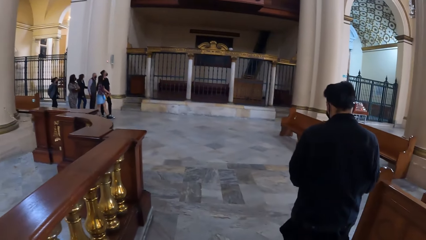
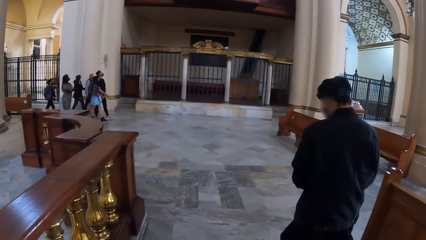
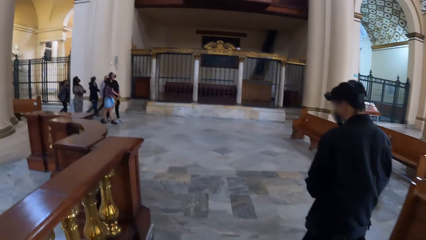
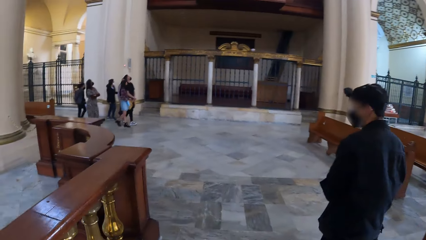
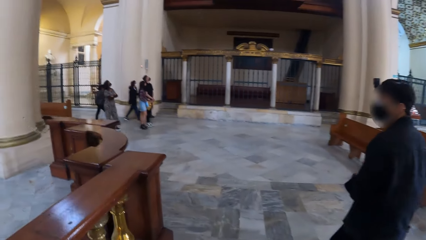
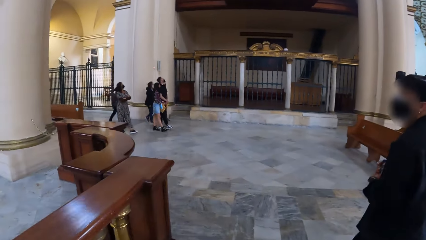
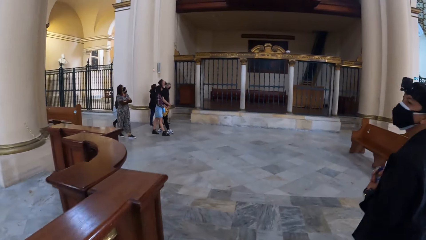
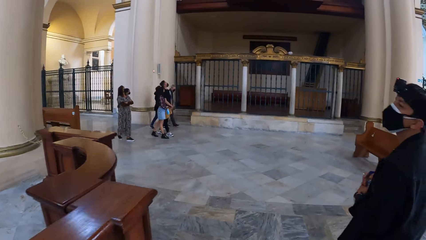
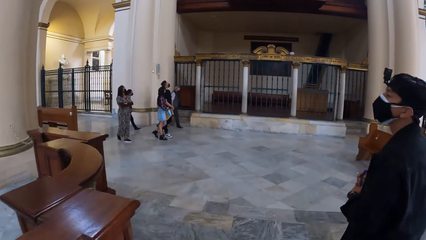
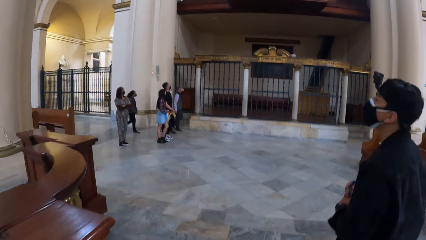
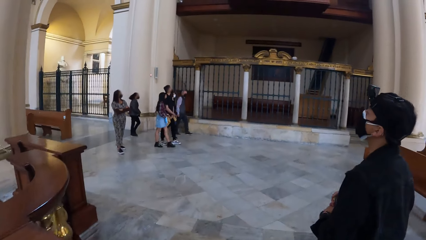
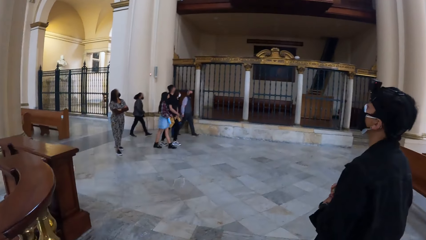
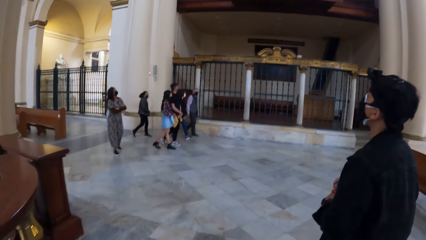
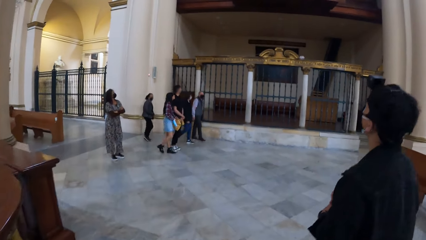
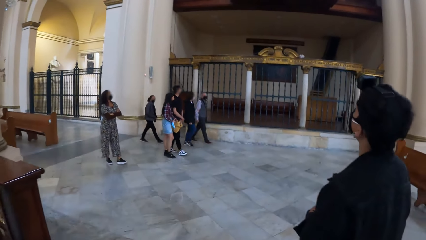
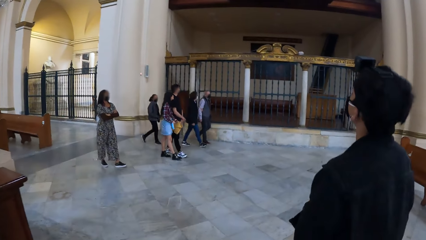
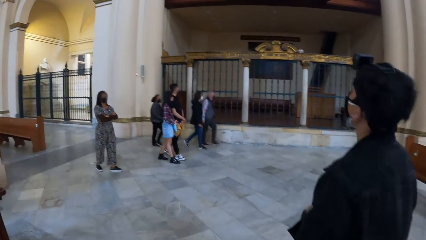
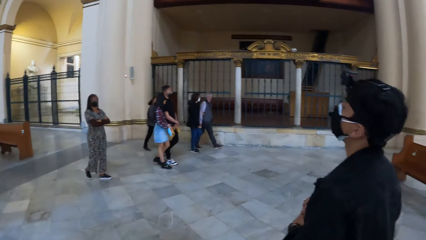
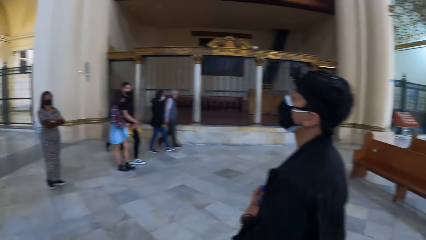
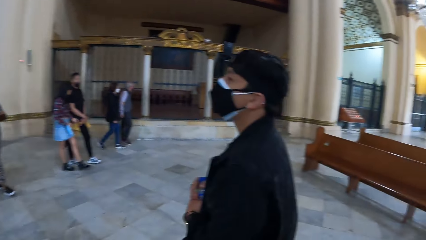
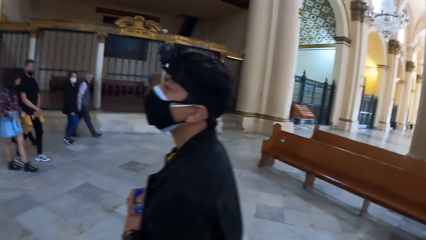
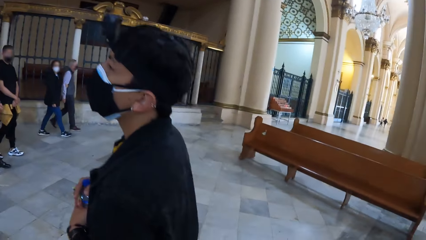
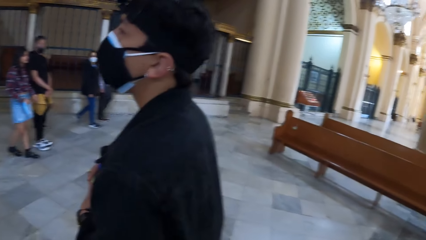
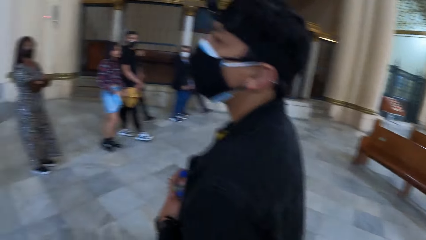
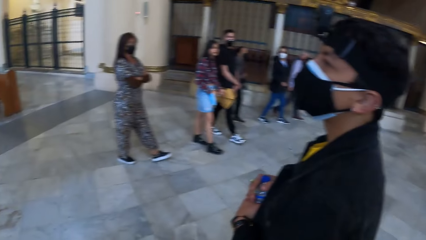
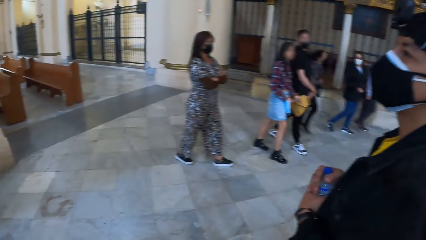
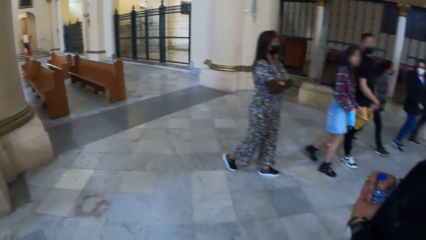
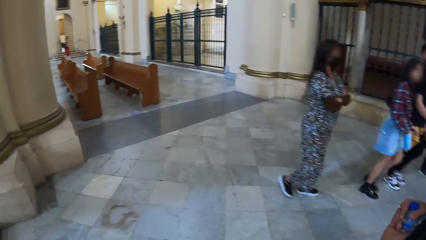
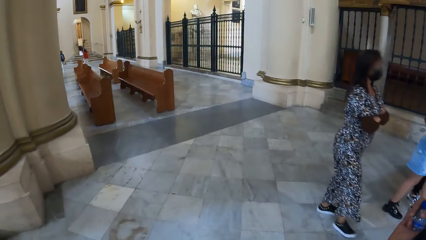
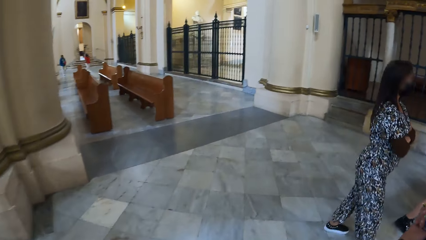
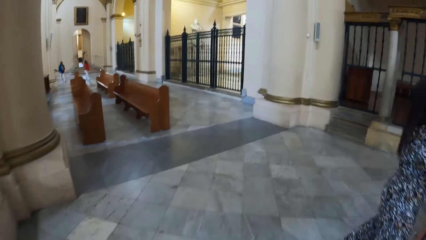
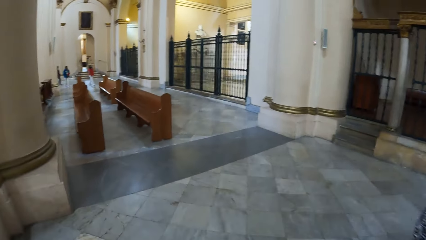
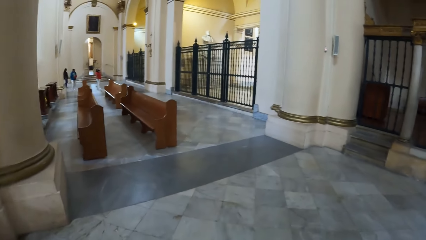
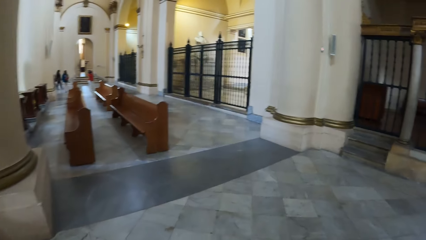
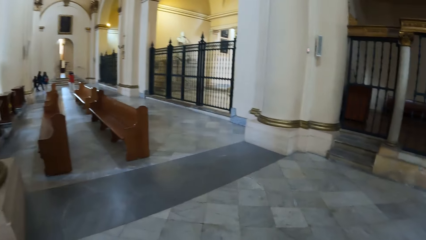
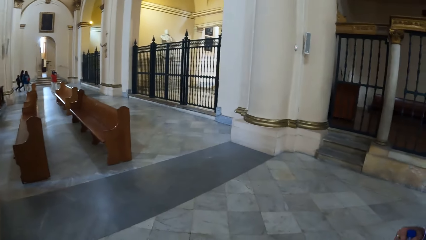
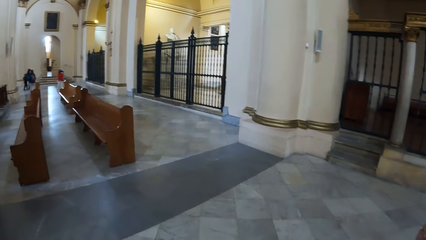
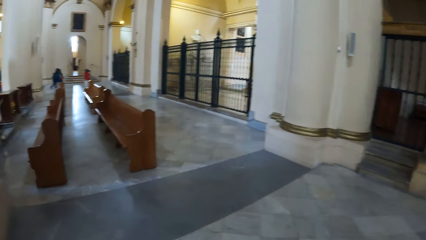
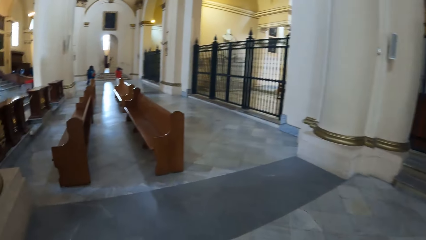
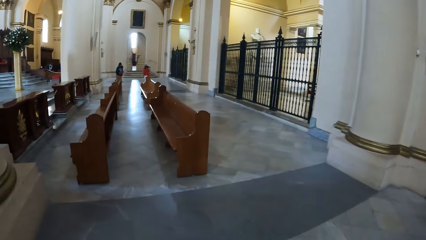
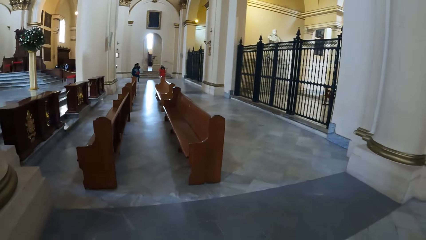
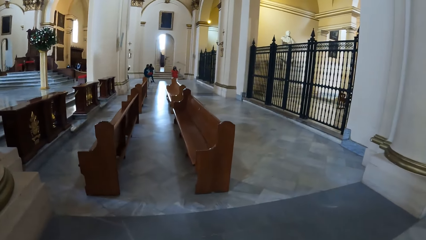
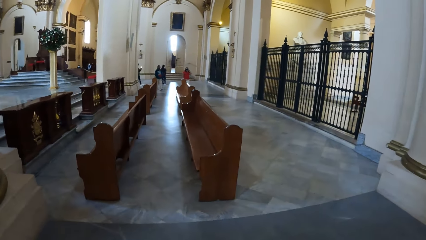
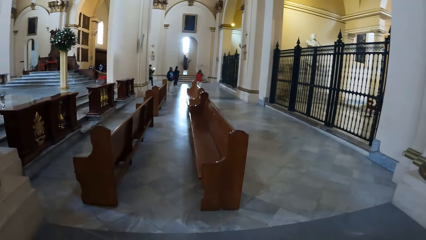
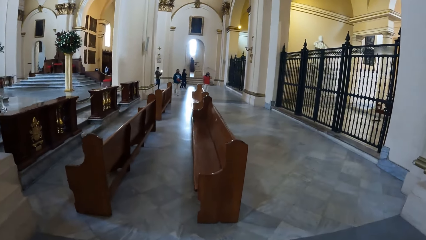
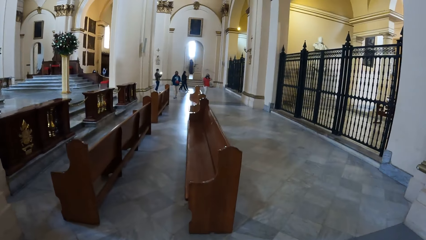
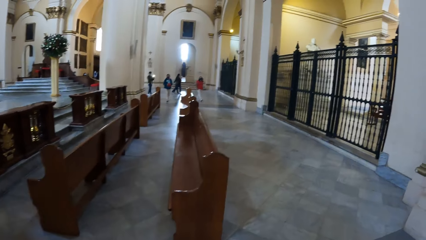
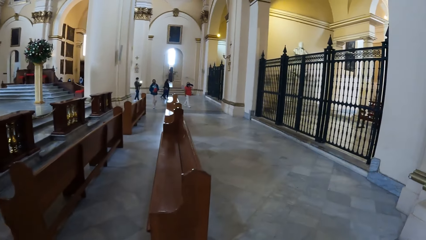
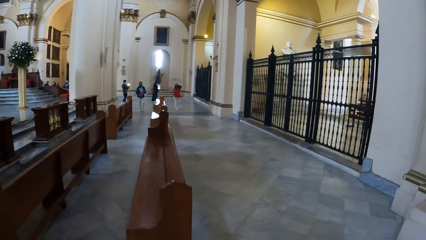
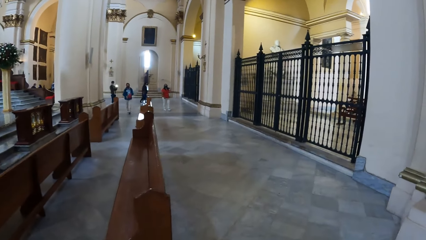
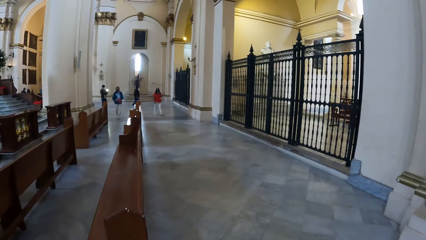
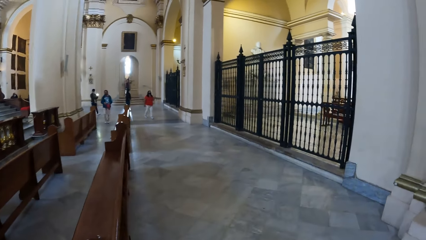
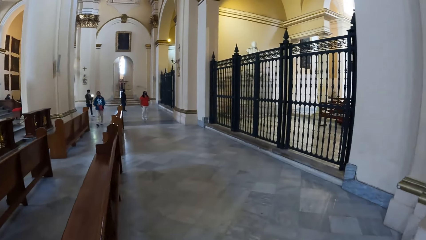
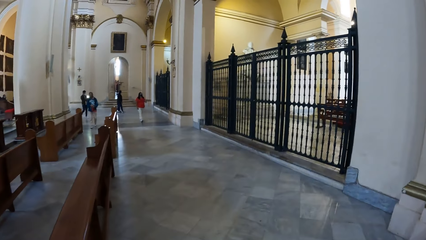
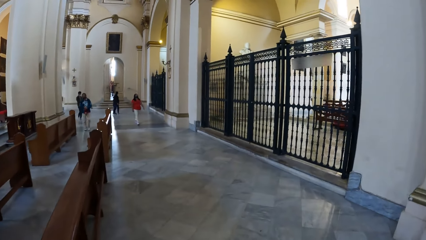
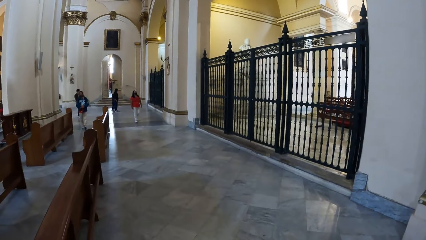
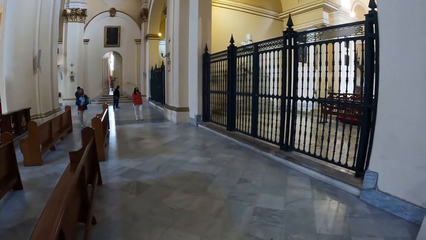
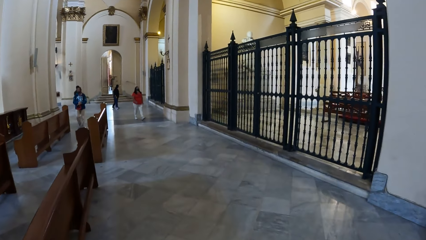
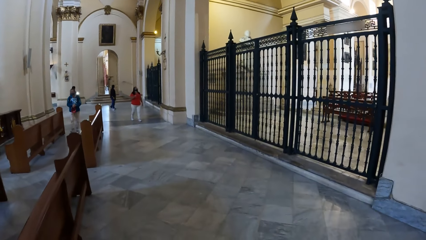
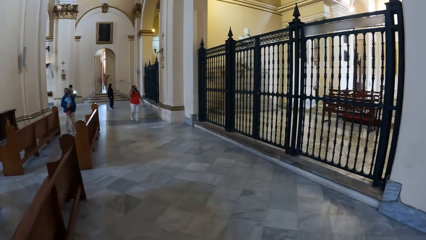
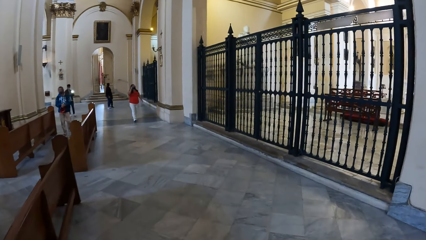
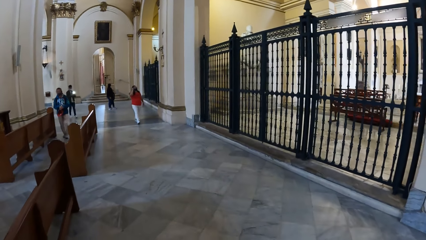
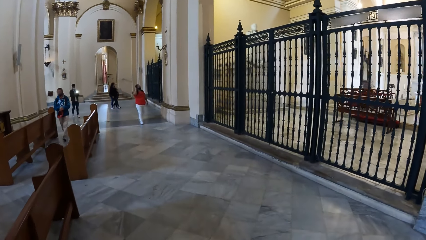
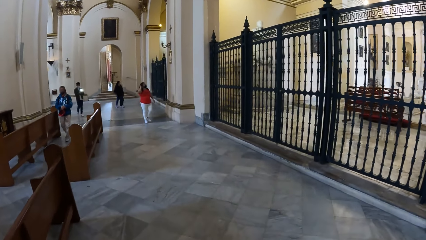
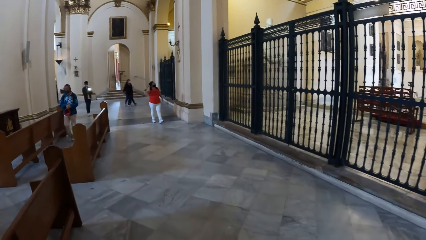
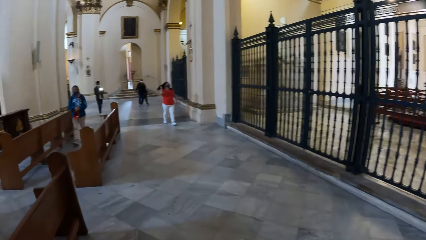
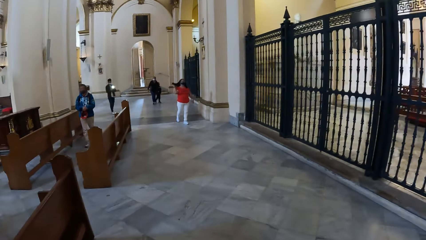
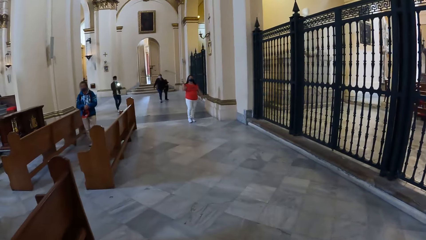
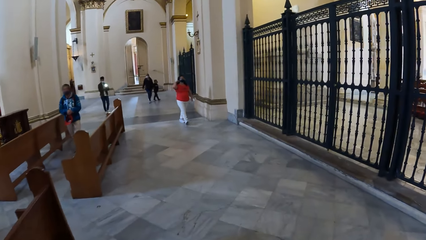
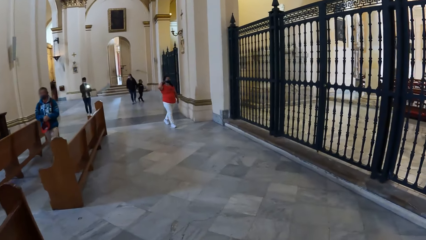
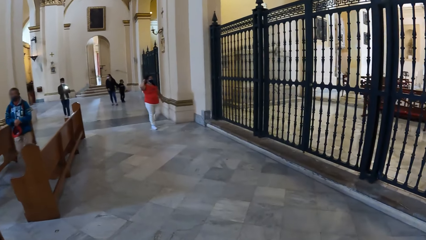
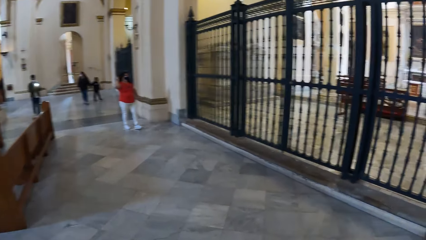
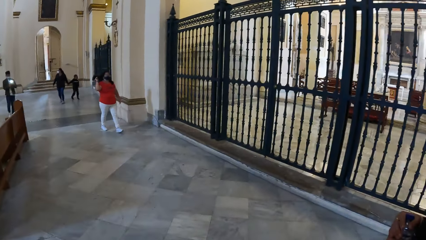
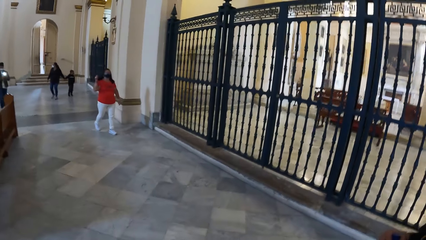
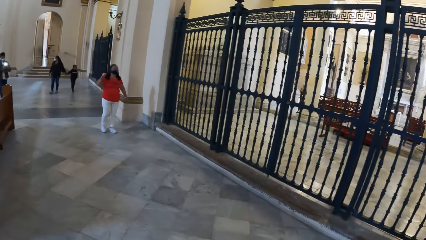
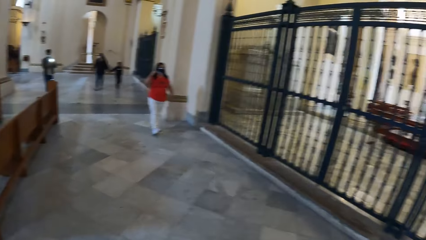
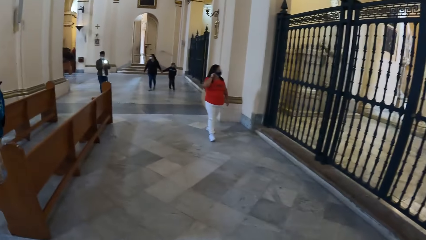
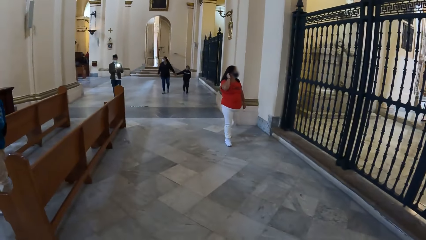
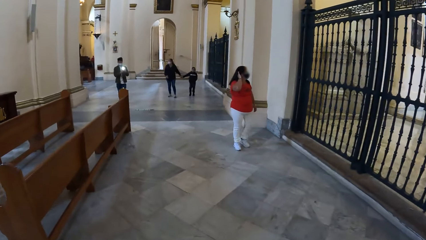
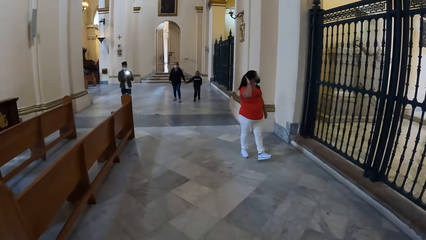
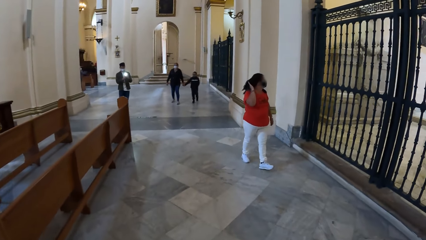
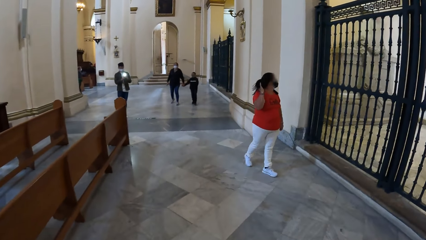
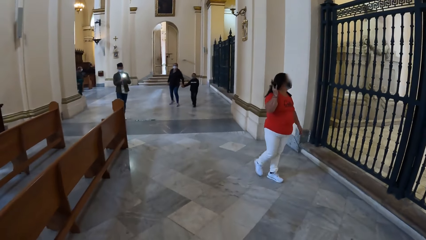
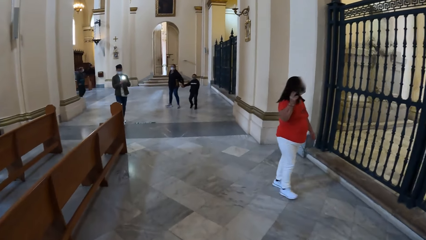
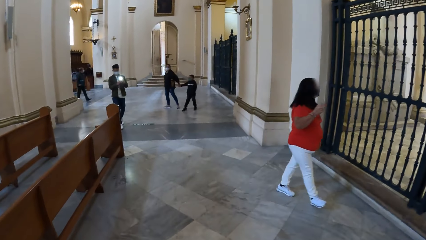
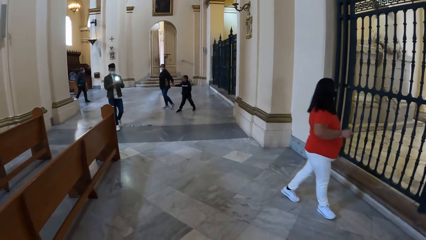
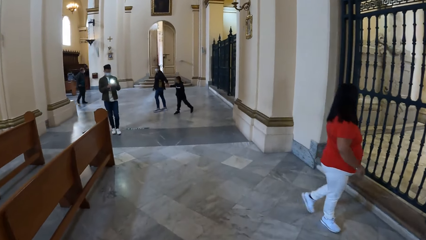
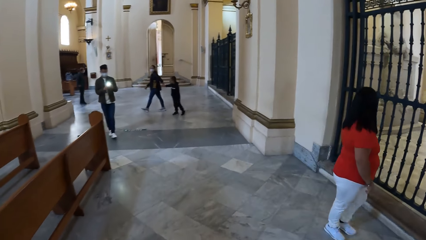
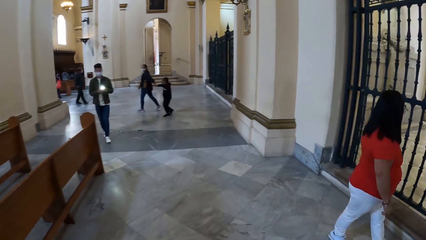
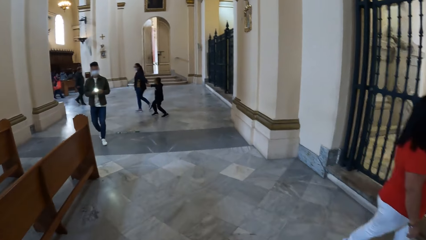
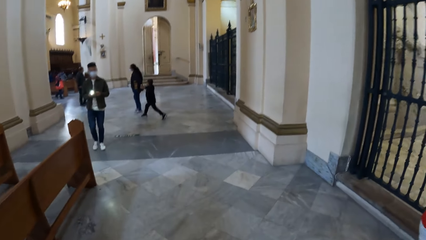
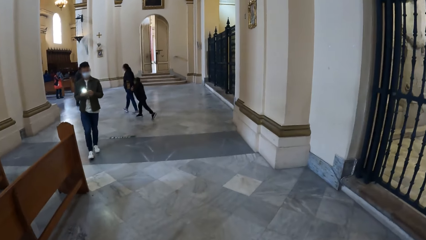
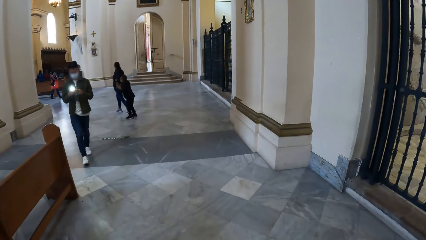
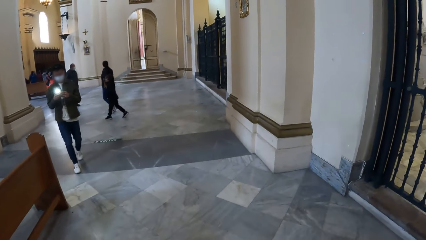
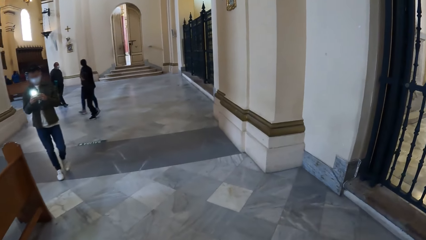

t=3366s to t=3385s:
The camera wearer and the man walk towards a group of people, walk past the group of people, and walk towards a gate. A boy and a woman walk towards the camera wearer and the man. Another man walks towards the camera wearer and the man.
